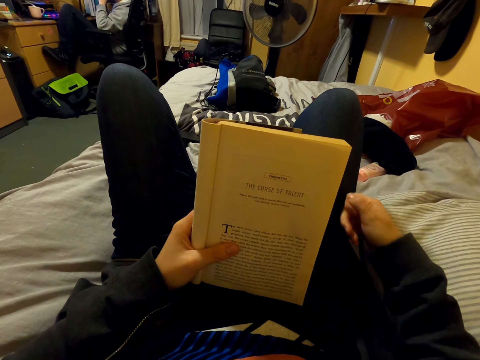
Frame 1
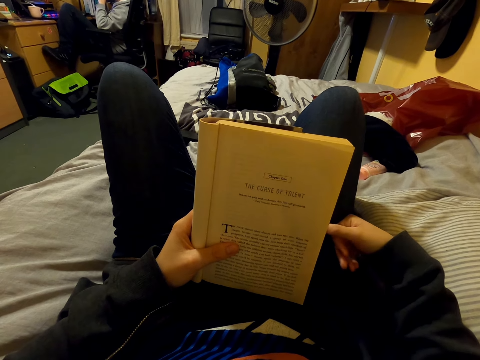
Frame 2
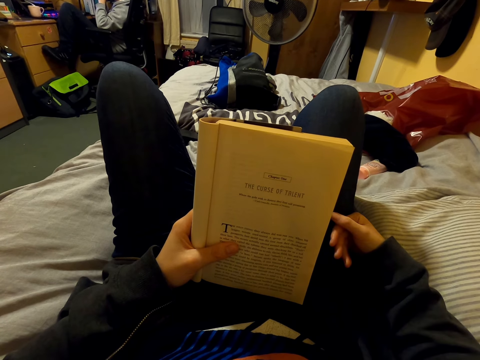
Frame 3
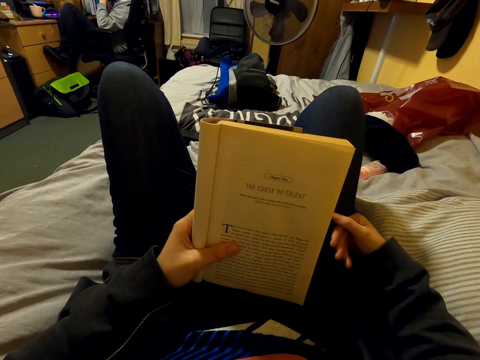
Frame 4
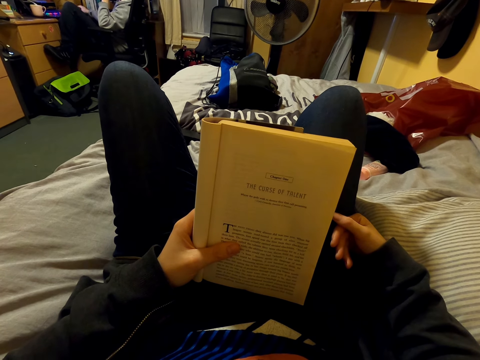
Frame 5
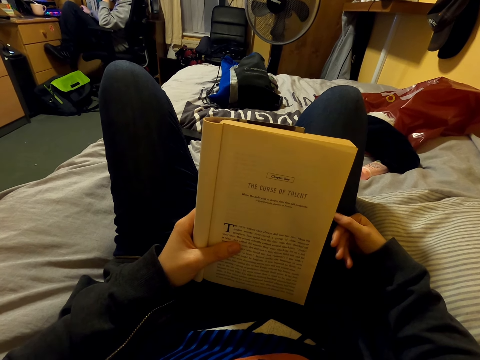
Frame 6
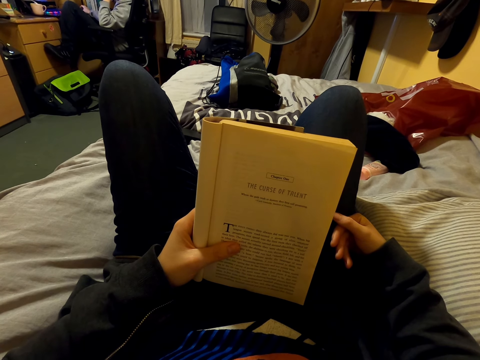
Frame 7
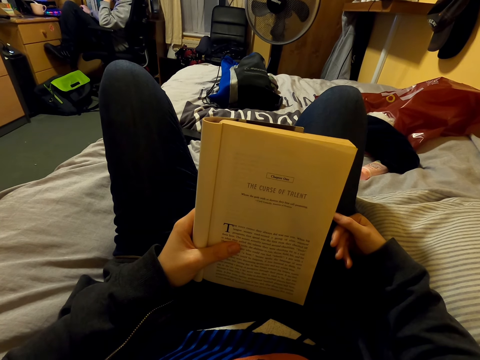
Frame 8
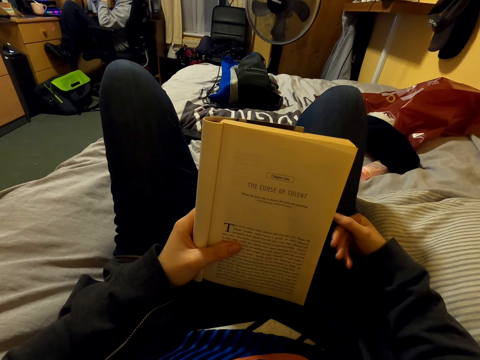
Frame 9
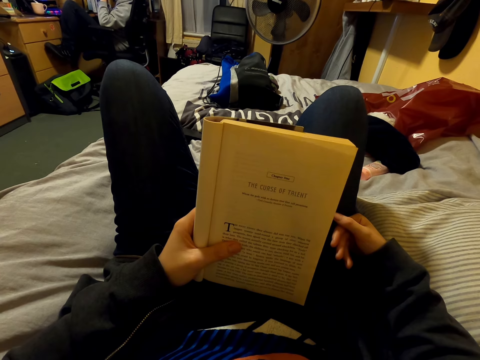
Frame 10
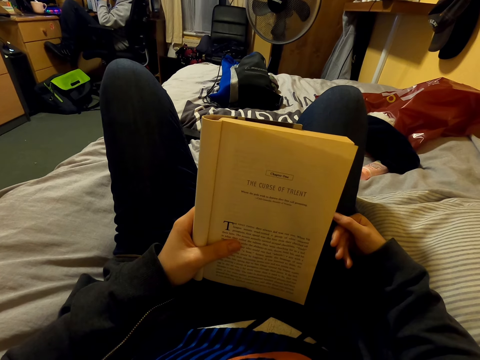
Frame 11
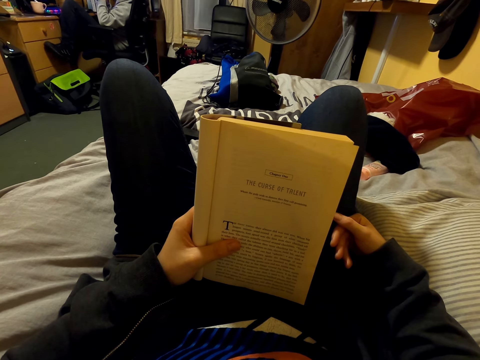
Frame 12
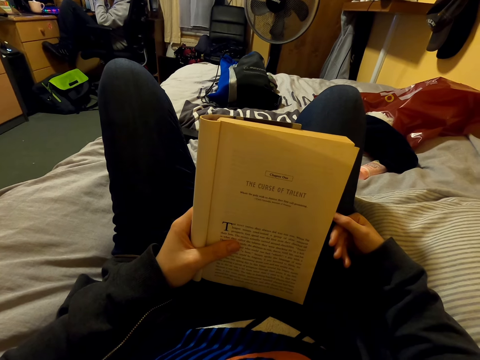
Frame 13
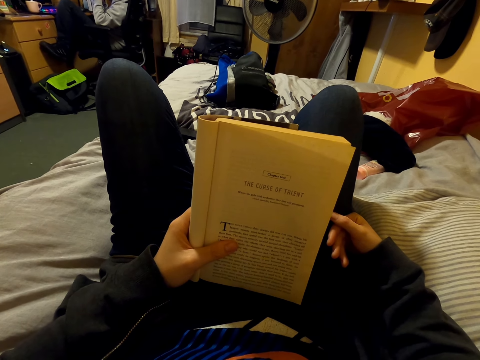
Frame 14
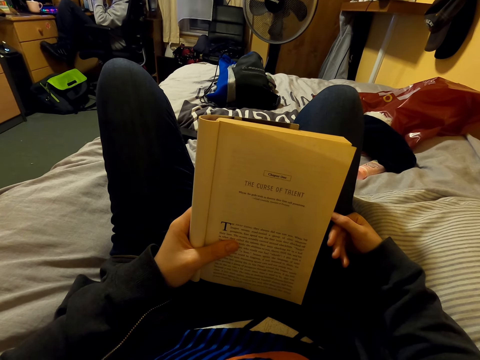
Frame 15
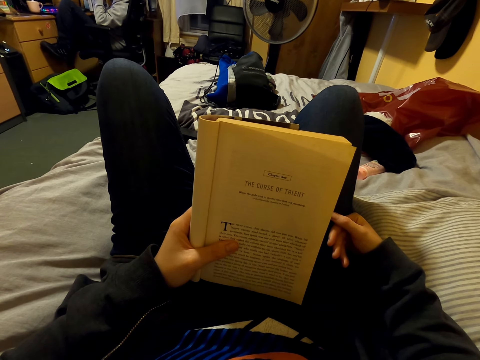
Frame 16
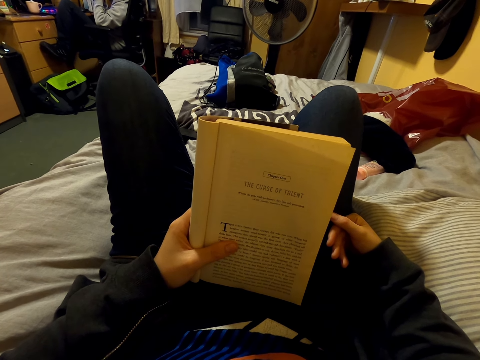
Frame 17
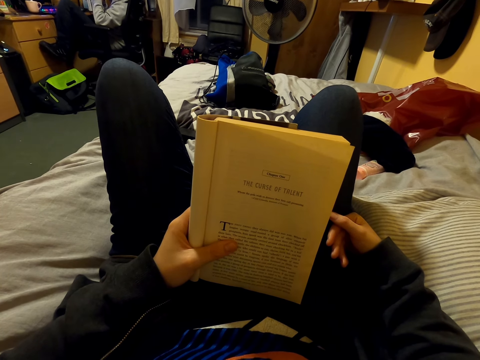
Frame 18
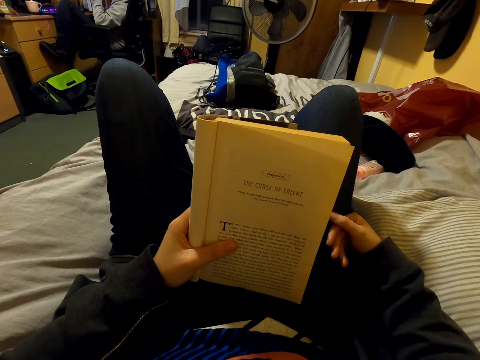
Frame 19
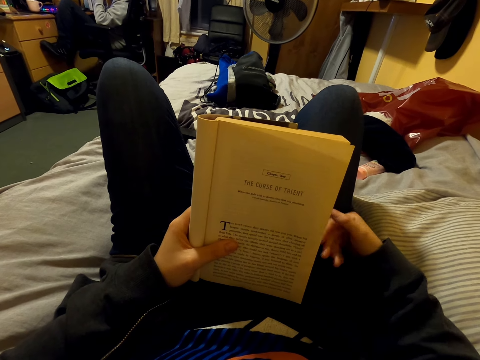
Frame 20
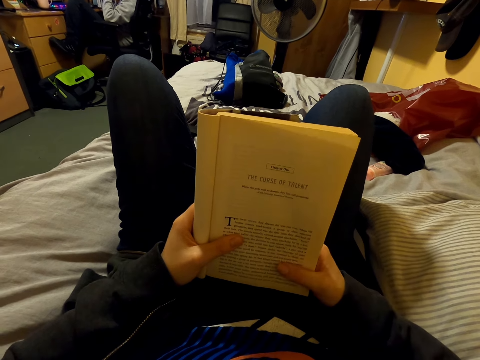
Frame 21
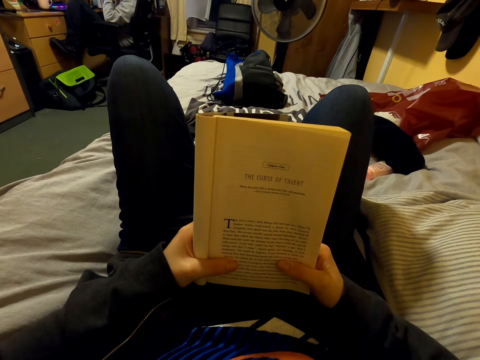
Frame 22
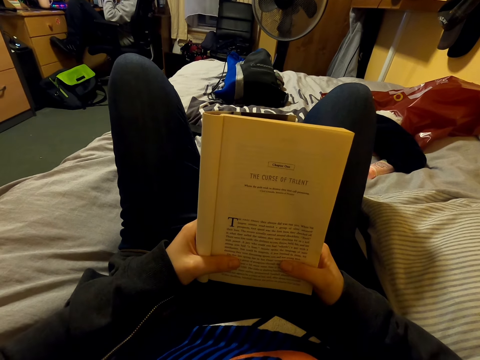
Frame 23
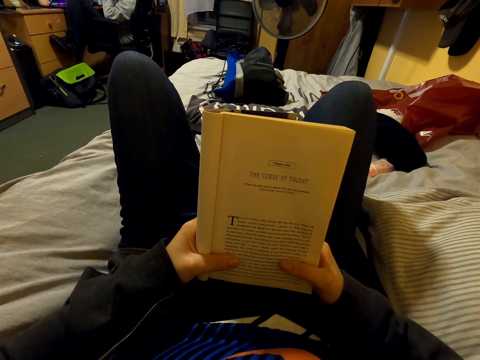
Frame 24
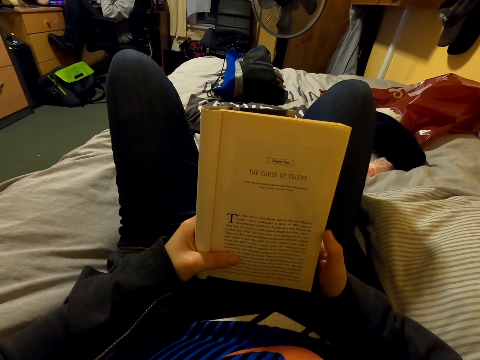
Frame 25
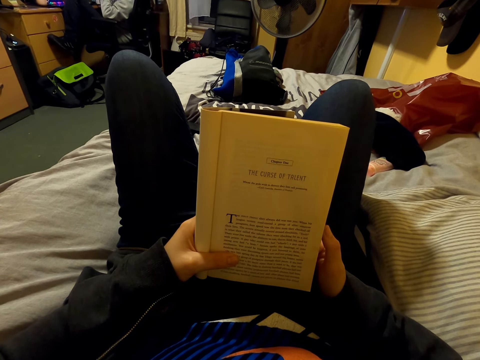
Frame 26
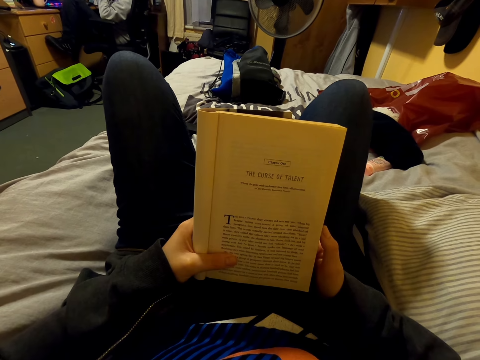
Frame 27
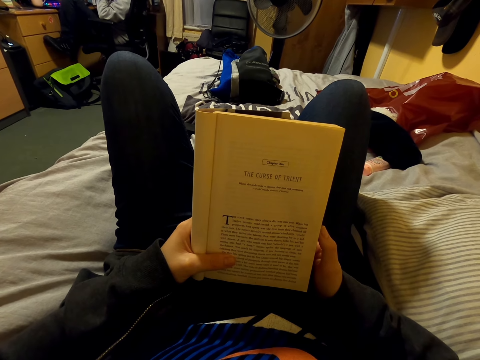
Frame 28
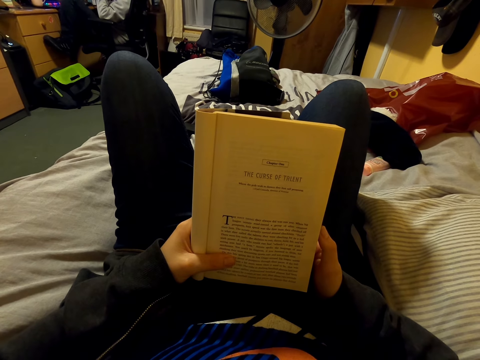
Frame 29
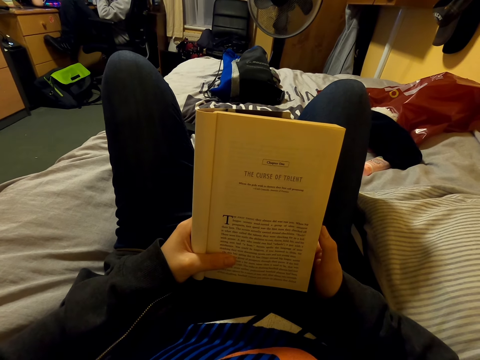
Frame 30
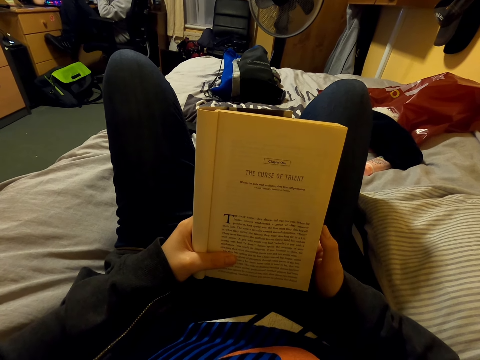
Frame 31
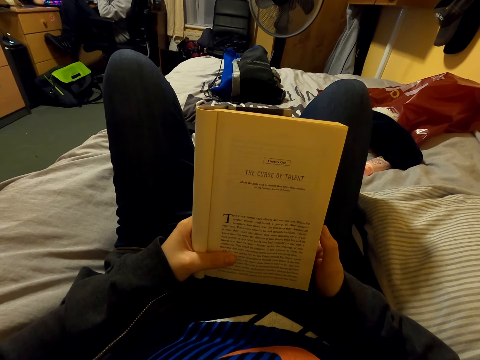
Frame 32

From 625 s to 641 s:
The camera wearer looks at the book. They hold the book with the left hand. They read the book. They fold the book with both hands. They move the hand. They look at the book.

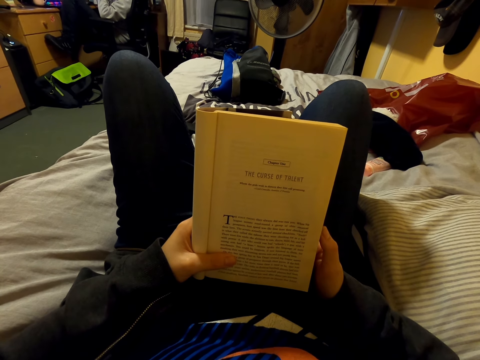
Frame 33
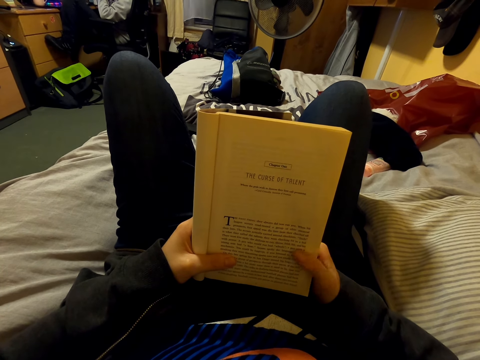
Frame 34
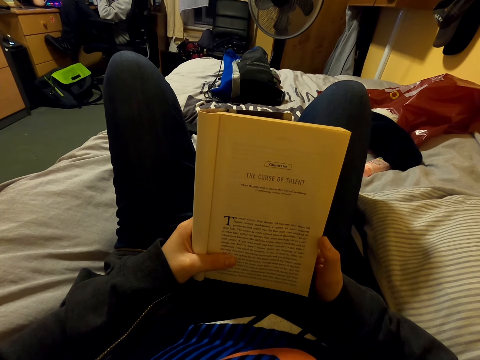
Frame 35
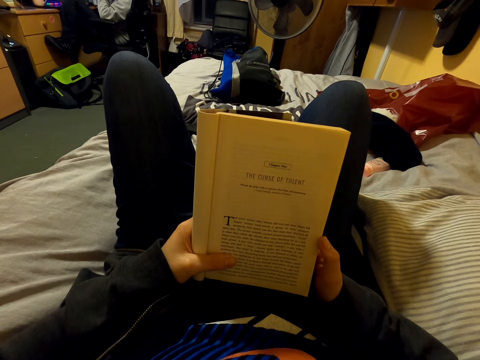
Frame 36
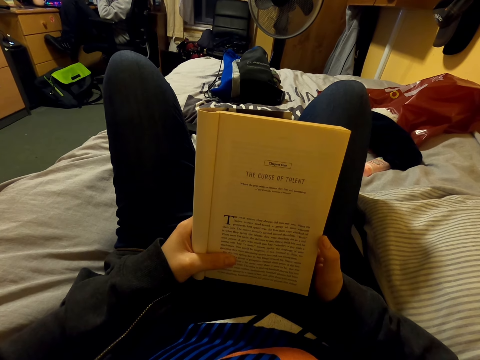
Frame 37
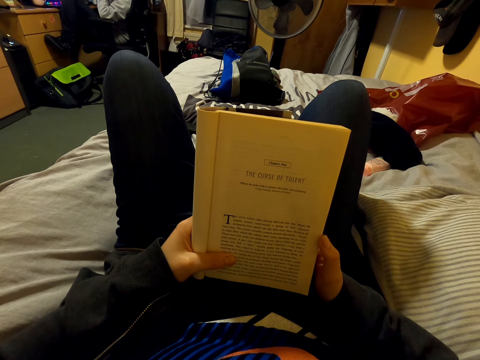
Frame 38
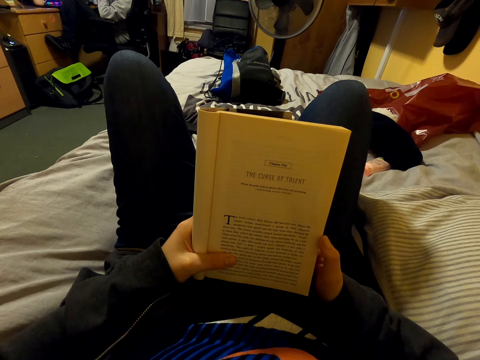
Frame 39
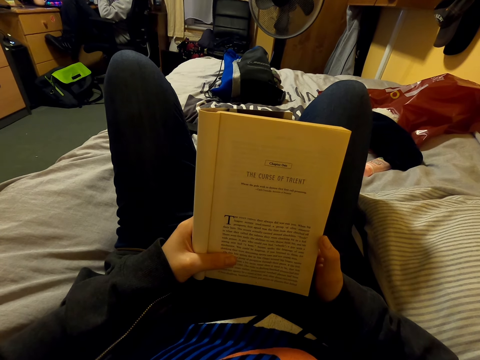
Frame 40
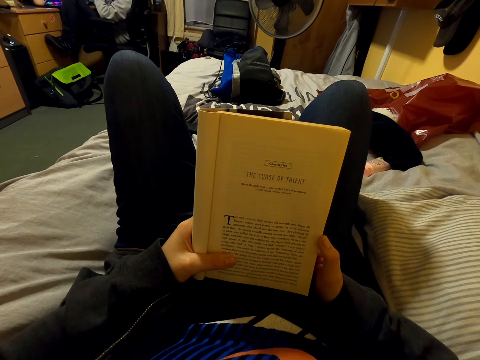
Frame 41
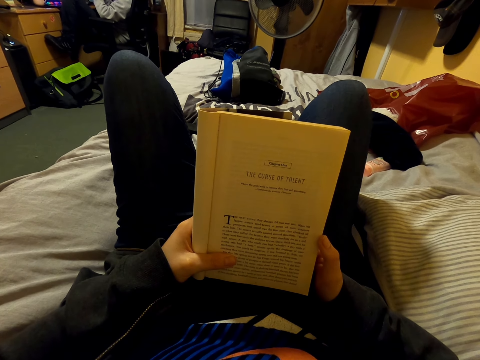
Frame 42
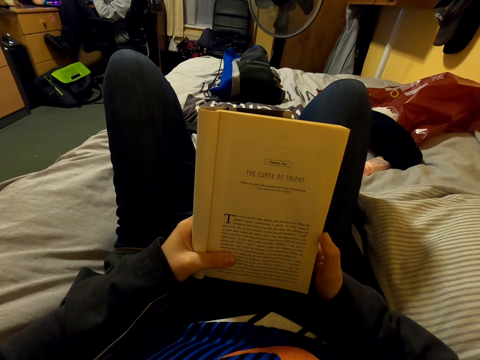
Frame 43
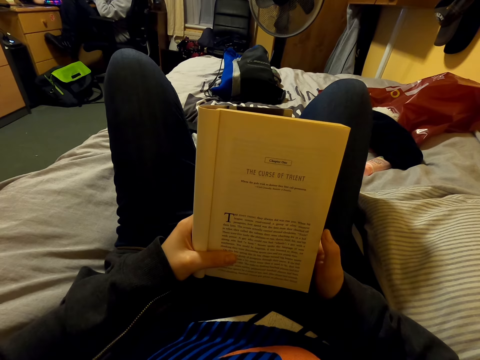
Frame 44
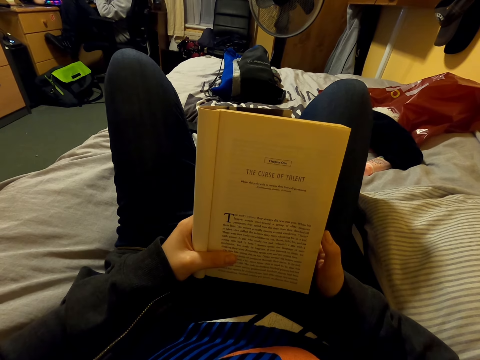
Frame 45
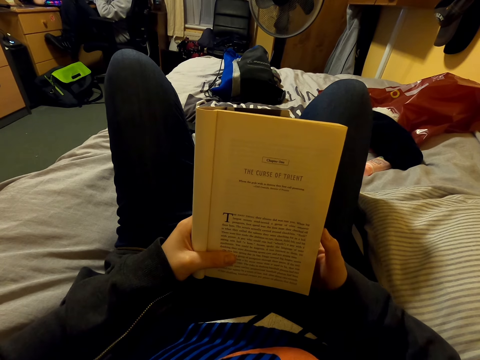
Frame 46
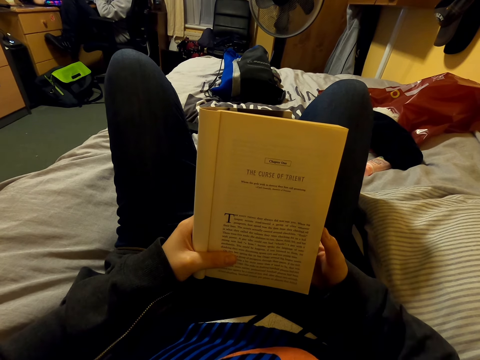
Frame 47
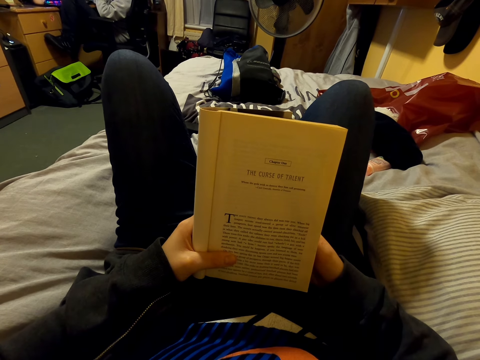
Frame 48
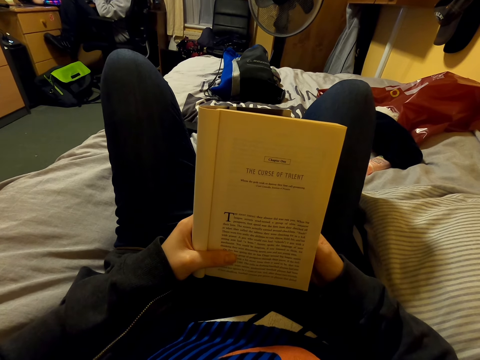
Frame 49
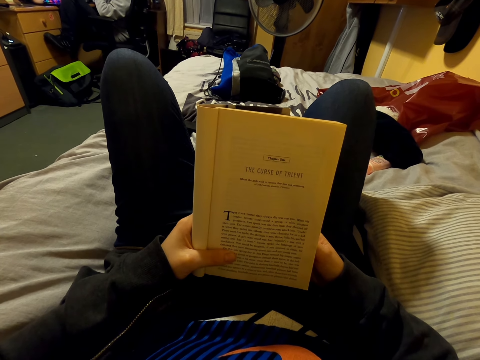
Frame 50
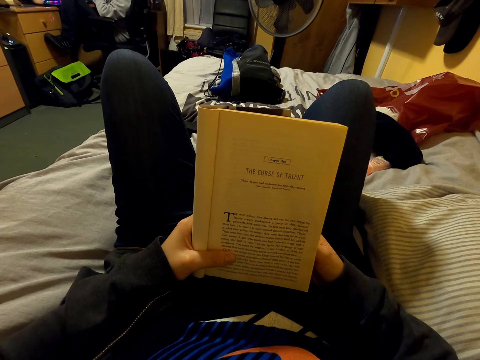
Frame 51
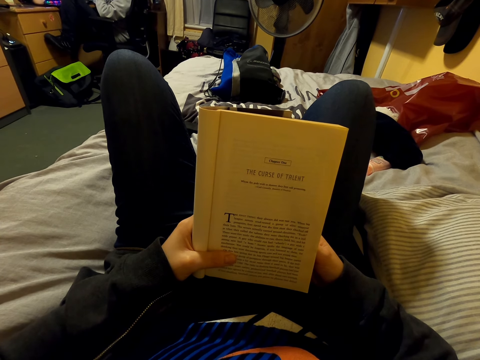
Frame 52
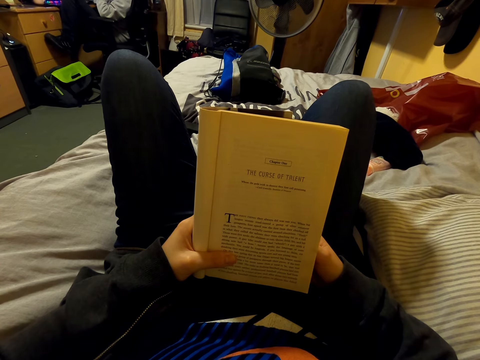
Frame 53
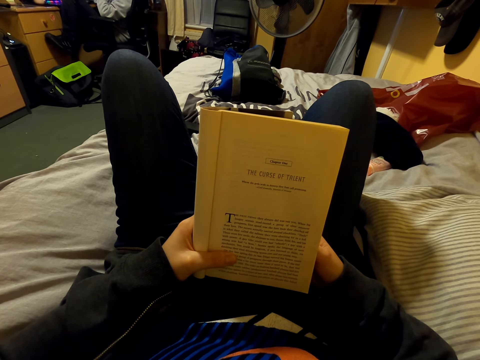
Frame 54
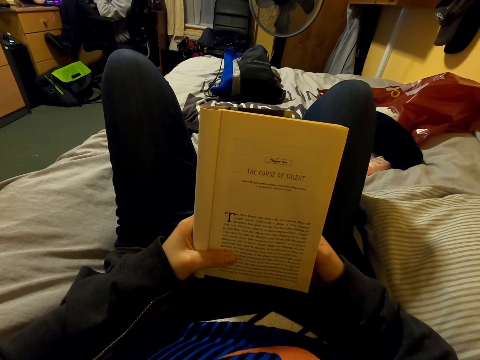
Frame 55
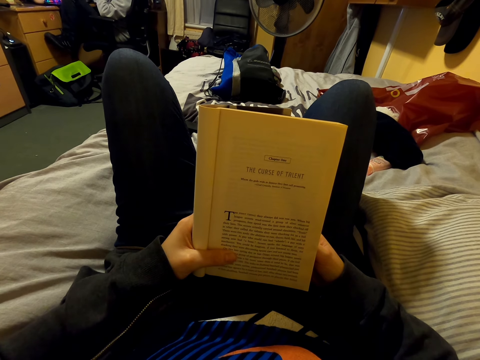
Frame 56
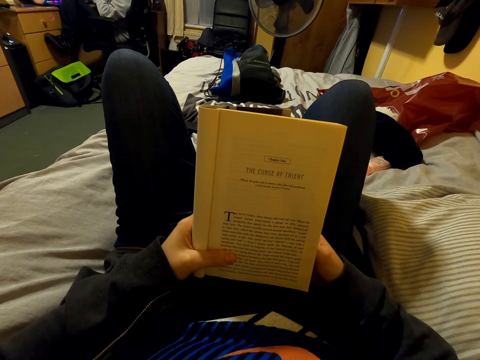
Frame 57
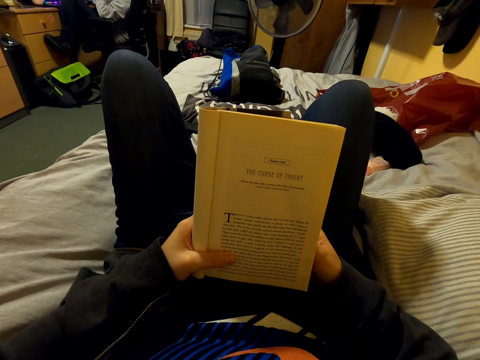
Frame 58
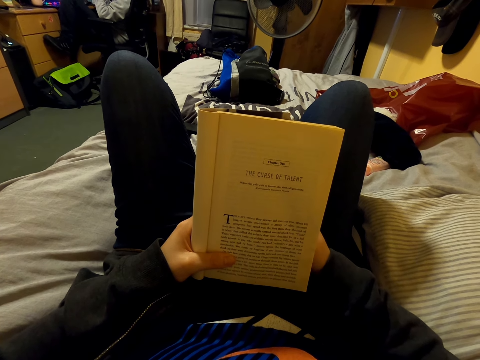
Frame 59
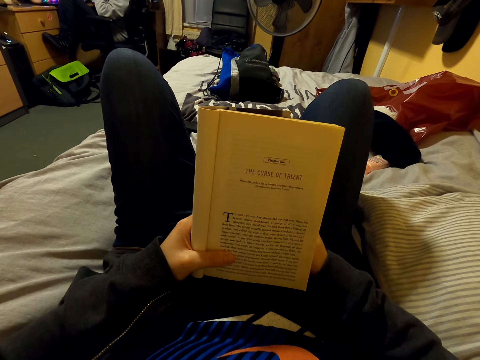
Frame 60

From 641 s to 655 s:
The camera wearer moves the hand. They look at the book. They move the hand. They look at the book.
